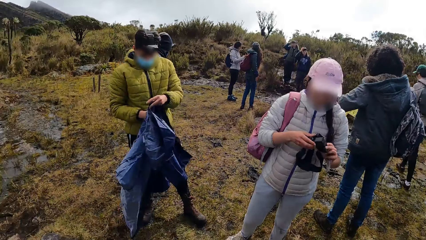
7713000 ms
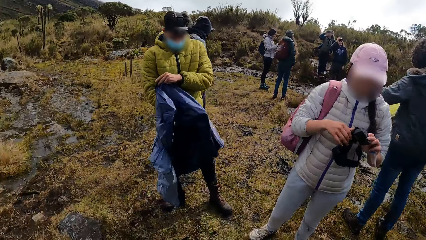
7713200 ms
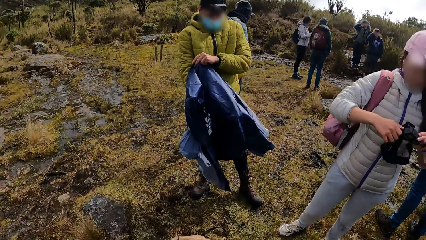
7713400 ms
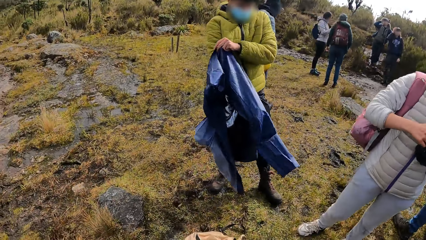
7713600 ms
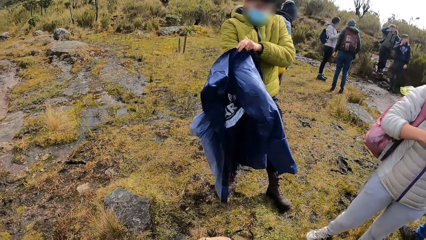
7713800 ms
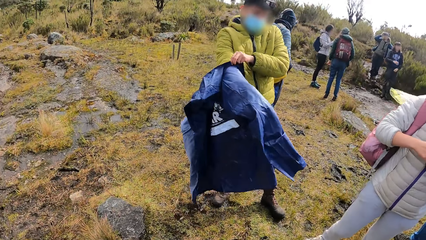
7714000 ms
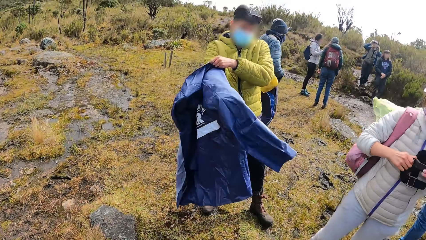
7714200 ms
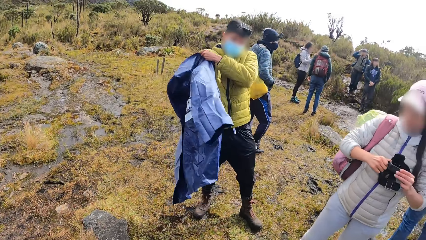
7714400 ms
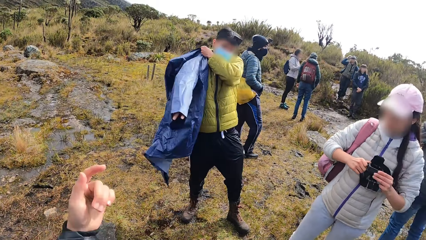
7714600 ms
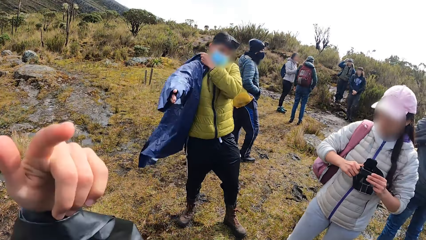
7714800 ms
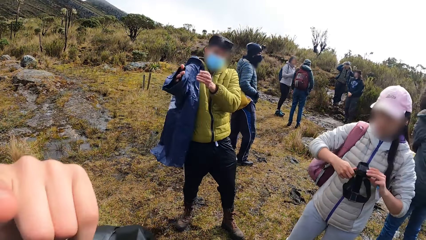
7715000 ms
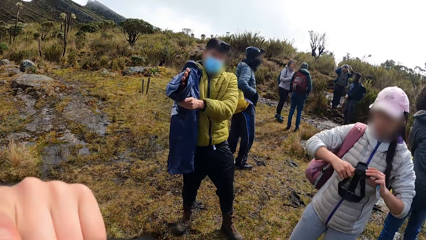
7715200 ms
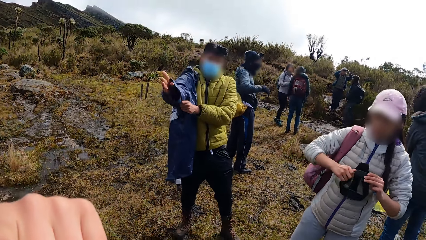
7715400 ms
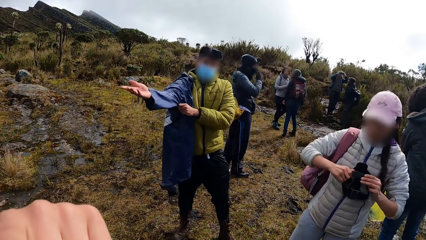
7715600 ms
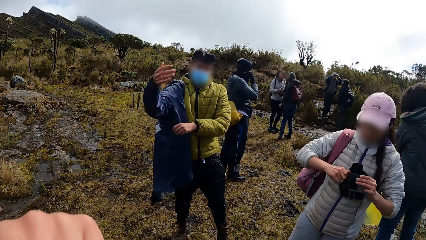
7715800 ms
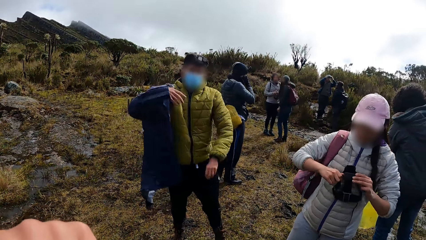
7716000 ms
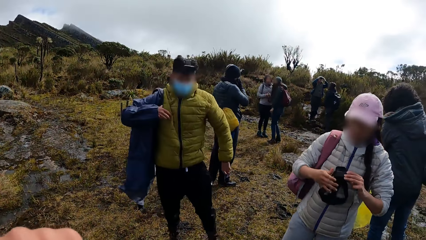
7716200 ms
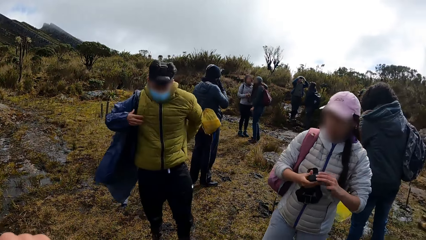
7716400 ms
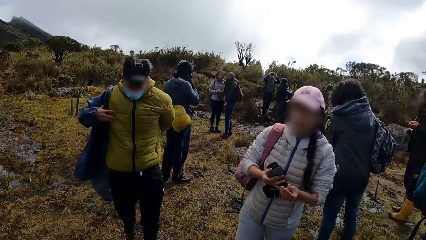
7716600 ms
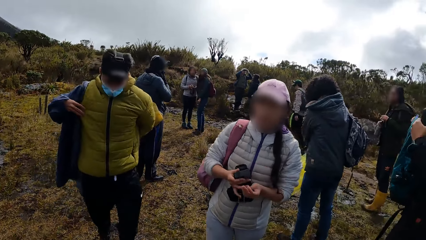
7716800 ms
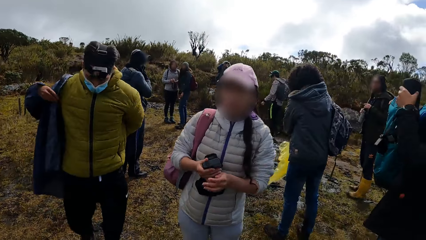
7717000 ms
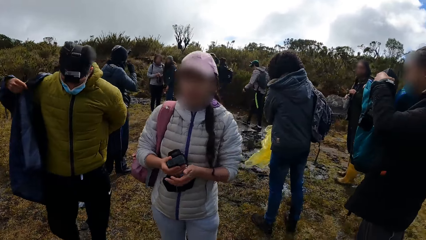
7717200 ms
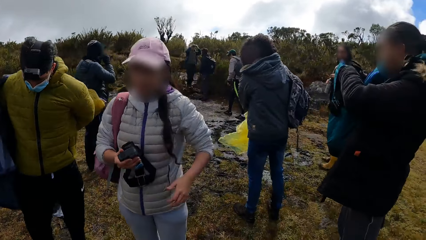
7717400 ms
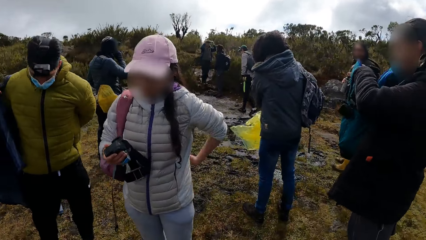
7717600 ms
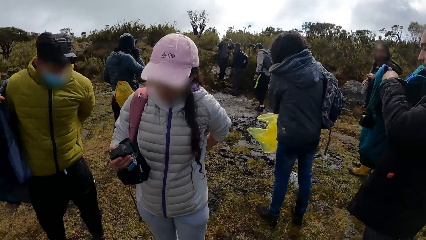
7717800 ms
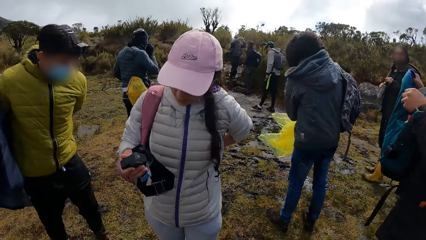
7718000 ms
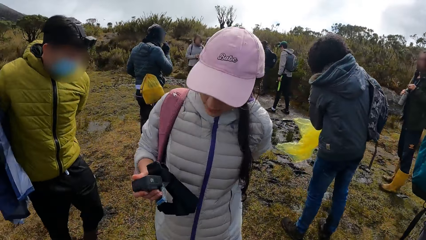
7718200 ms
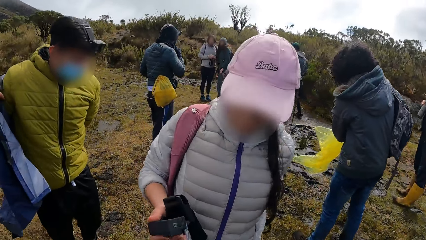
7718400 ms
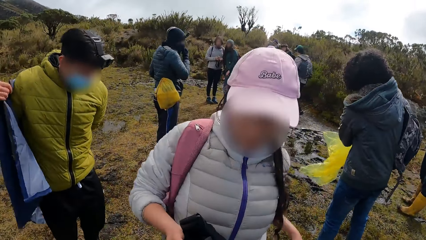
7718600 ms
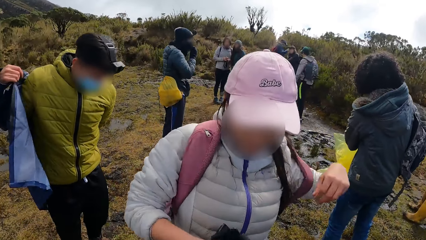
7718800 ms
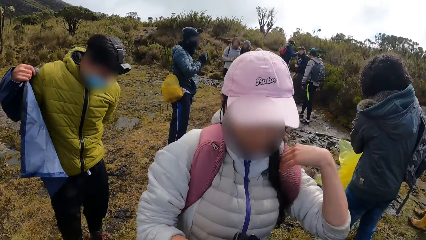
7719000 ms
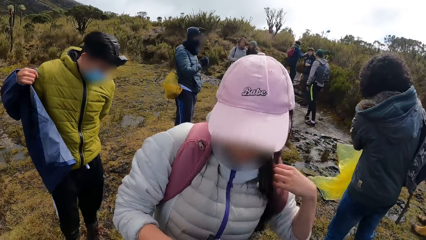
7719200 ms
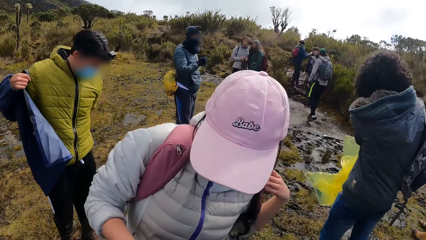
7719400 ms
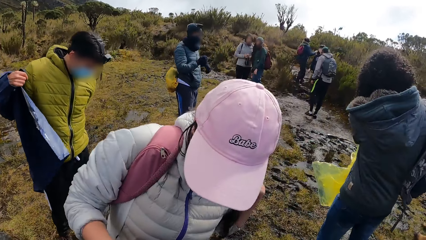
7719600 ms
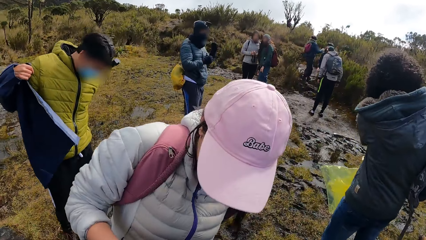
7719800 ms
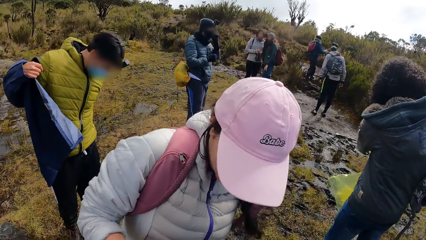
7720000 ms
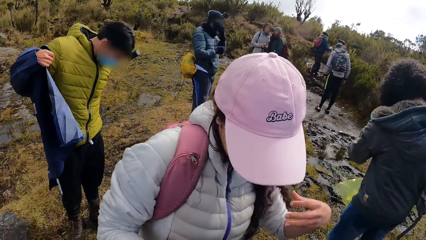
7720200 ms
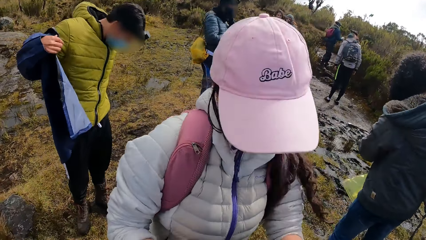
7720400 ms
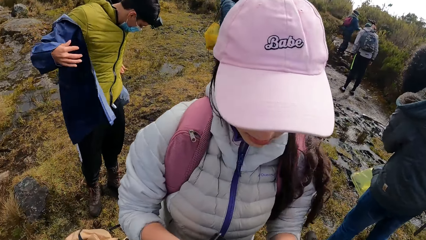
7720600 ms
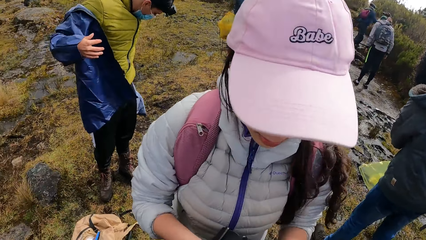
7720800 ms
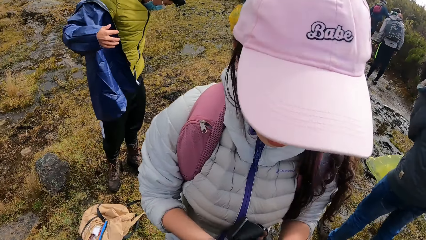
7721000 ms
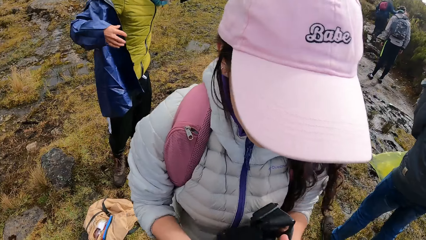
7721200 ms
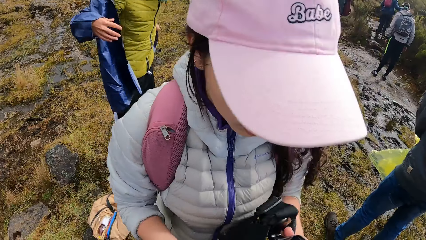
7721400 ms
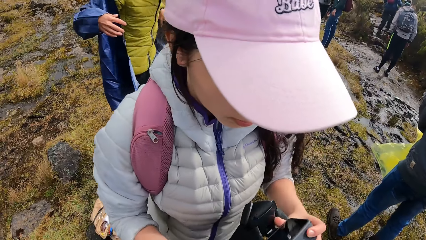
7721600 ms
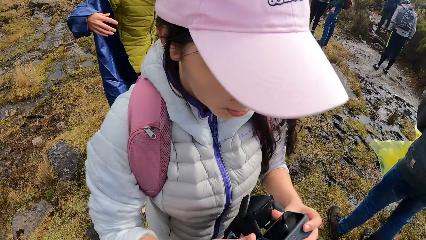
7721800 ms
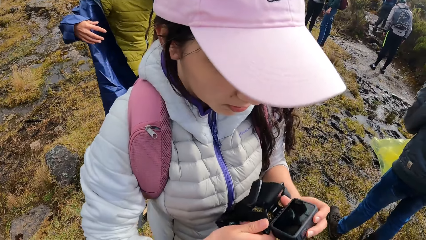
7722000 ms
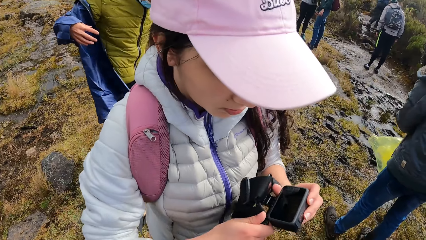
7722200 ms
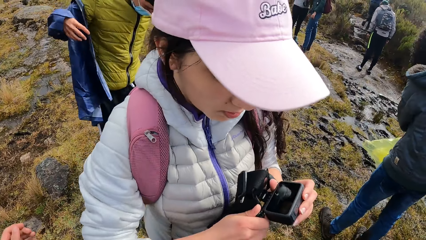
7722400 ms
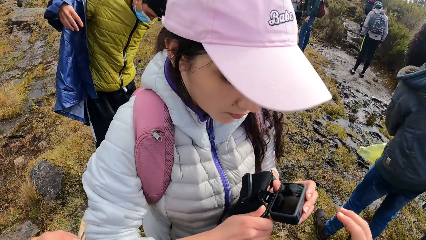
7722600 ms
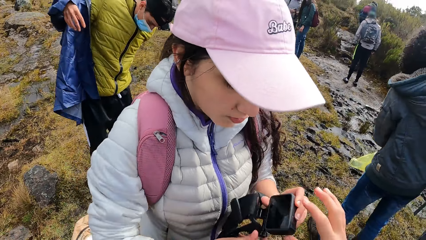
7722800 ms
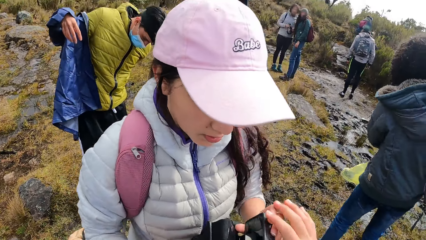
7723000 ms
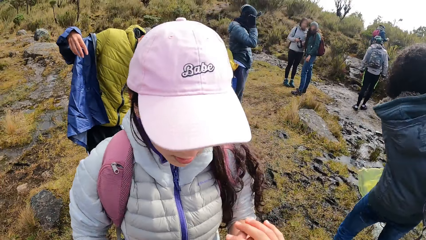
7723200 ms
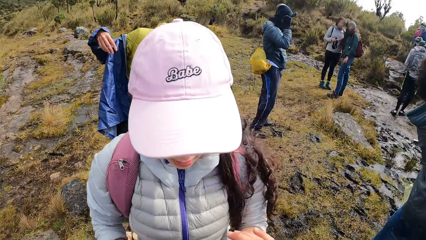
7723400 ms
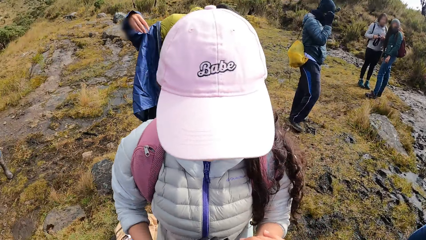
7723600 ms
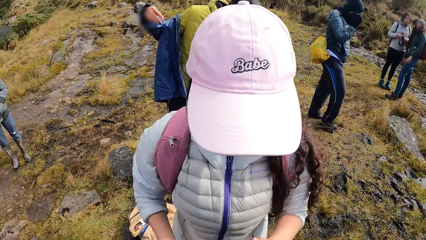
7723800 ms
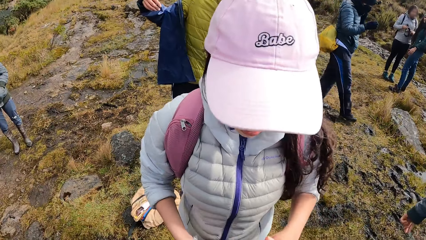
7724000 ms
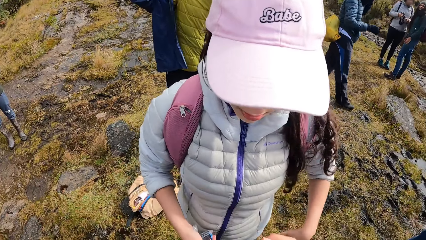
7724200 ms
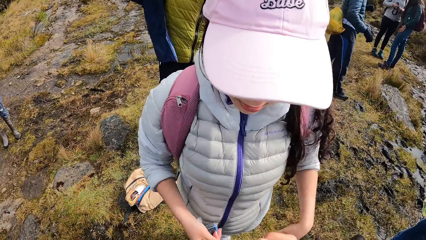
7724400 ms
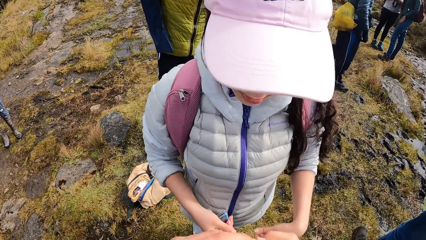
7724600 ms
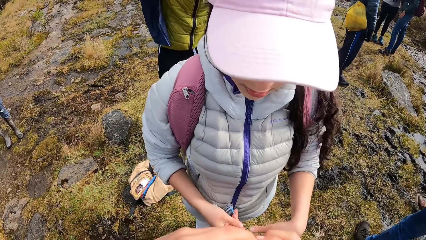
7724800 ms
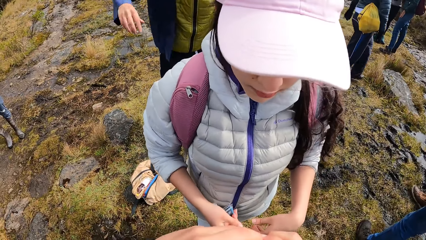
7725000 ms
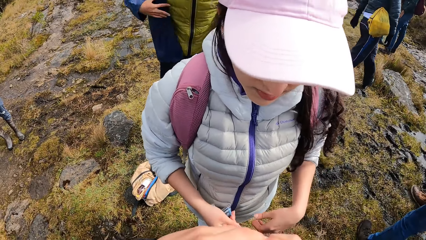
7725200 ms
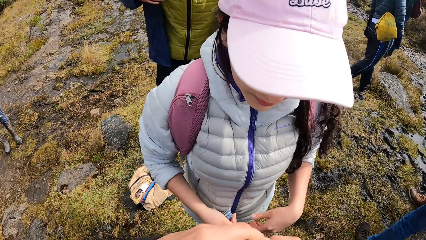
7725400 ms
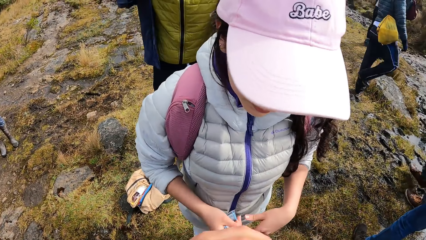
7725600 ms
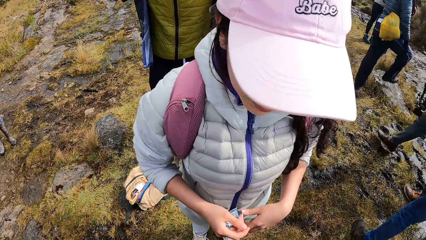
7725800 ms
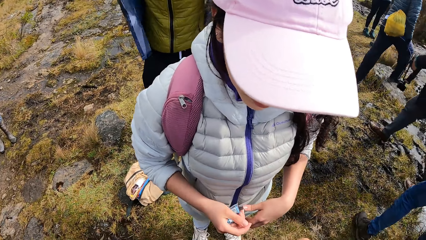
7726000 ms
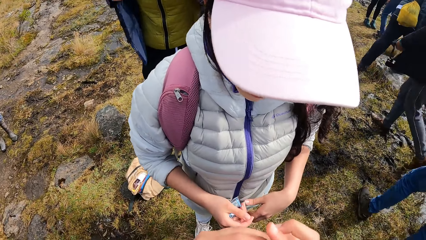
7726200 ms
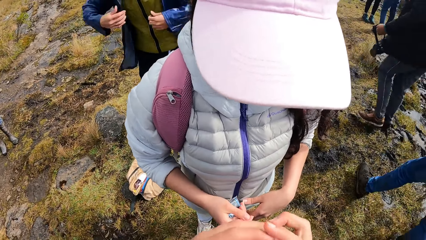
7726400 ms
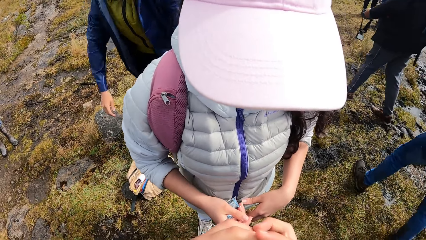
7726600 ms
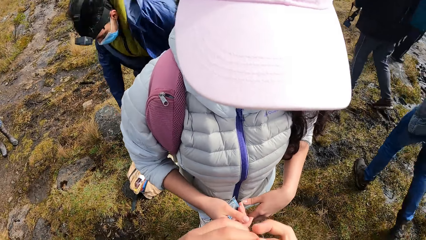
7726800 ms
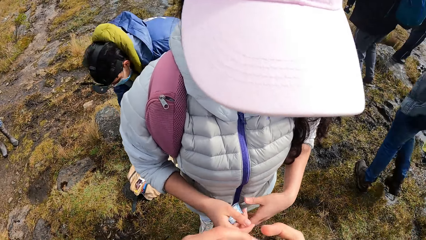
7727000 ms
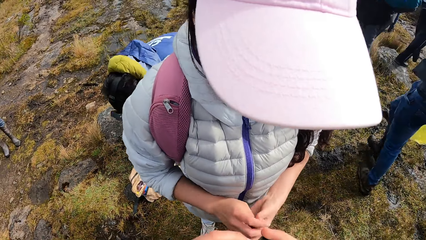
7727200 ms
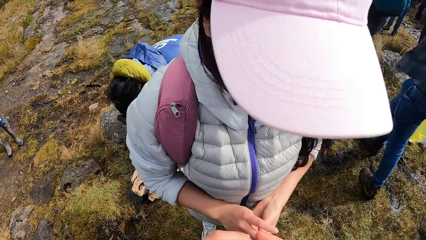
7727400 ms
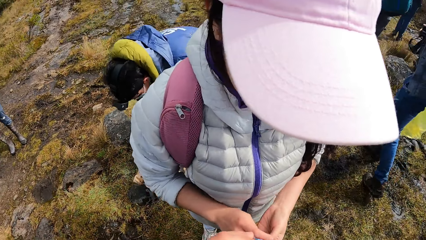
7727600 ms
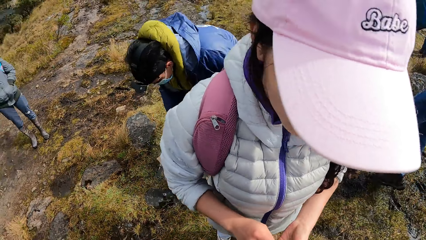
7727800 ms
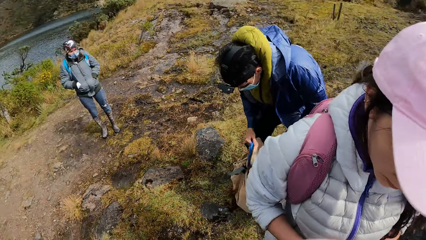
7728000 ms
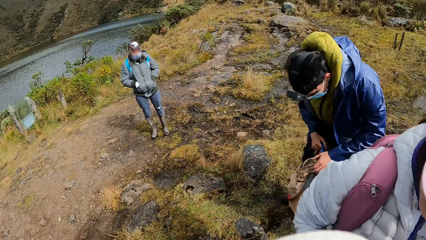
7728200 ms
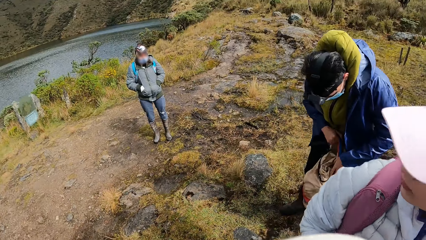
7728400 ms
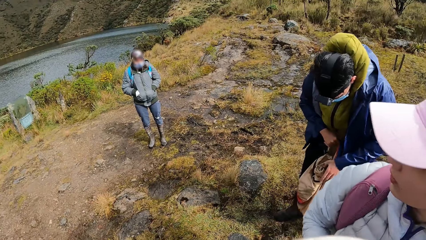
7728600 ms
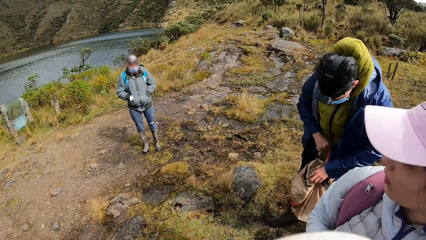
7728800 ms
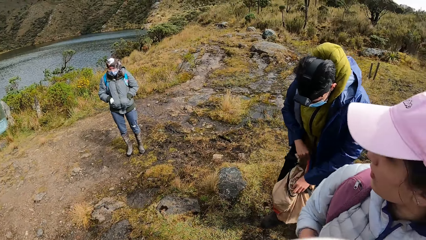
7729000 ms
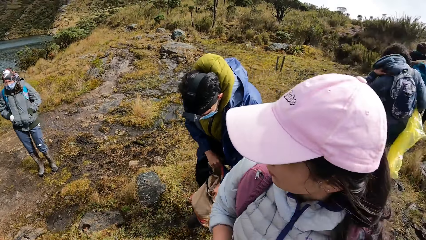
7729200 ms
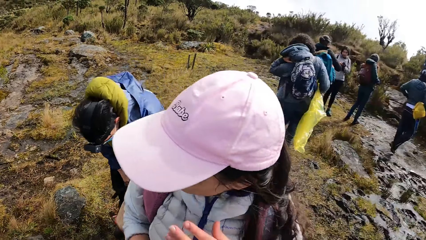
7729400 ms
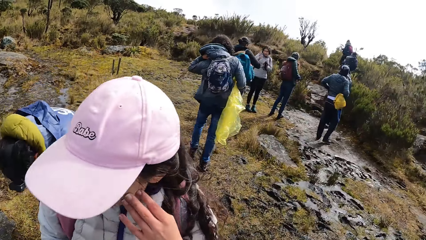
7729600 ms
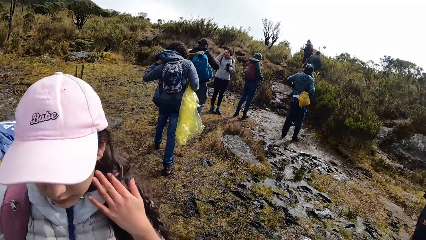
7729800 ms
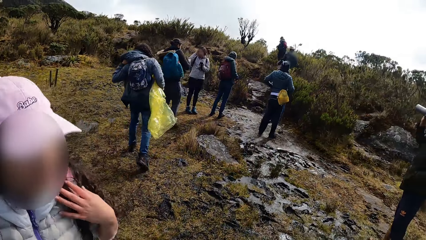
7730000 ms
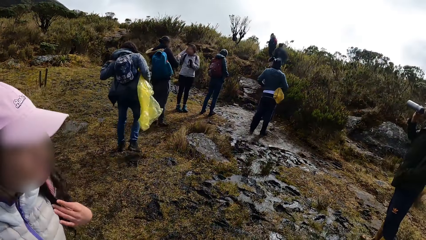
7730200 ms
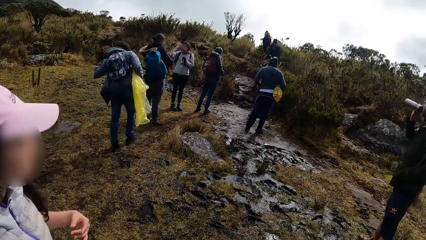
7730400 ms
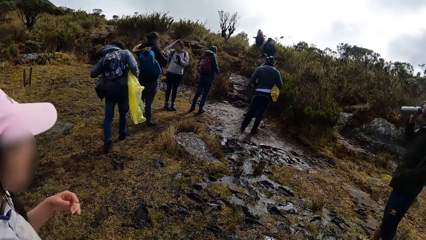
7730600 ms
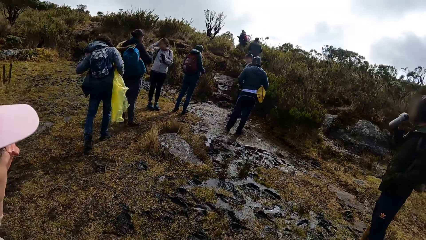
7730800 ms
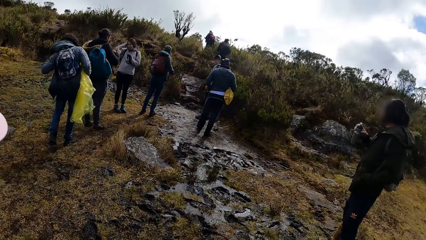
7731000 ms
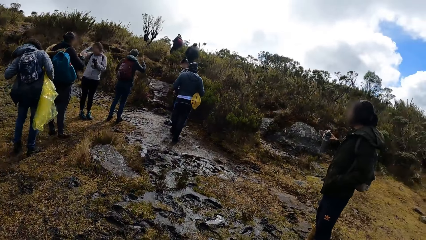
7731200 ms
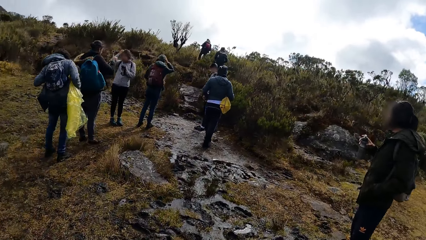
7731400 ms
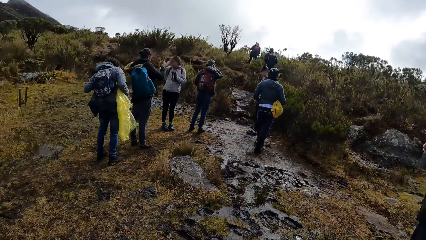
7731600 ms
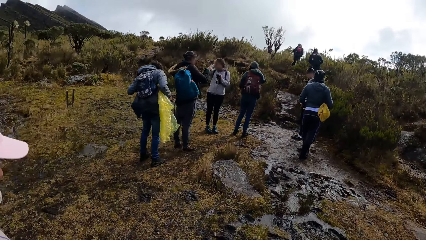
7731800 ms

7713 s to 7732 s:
The camera wearer lifts his index finger. He converses with a woman. The woman holds a camera with both hands. The camera wearer touches the camera in the woman's hands with his right hand. He holds the camera. He converses with the woman. He fixes the camera. The woman puts something on her left hand. She looks back. She touches her face, her cheek, with her left hand.
